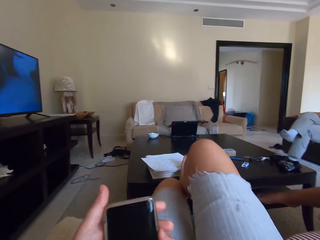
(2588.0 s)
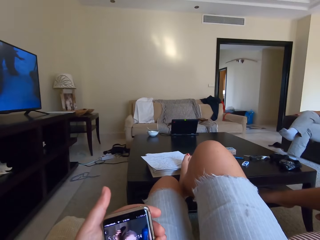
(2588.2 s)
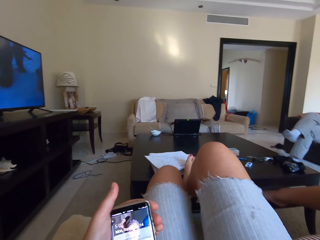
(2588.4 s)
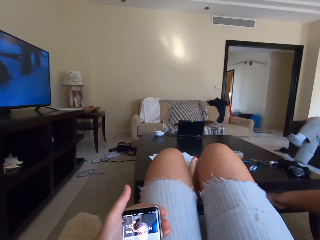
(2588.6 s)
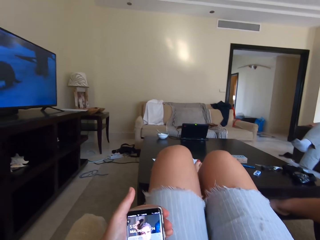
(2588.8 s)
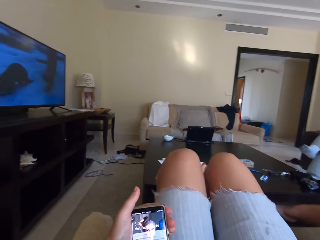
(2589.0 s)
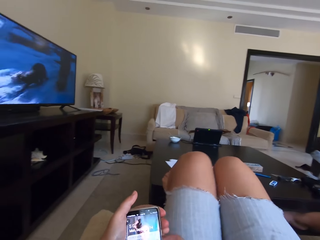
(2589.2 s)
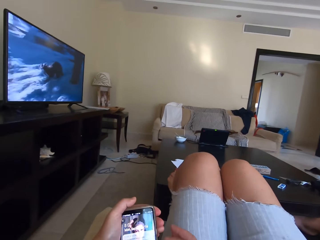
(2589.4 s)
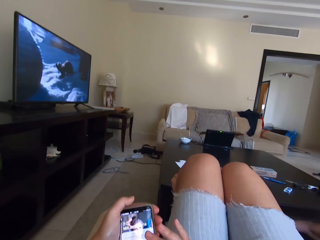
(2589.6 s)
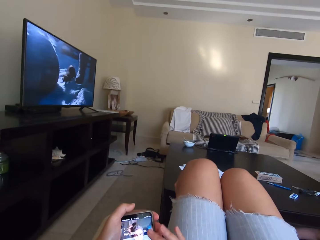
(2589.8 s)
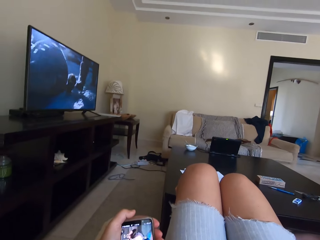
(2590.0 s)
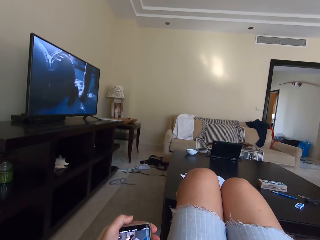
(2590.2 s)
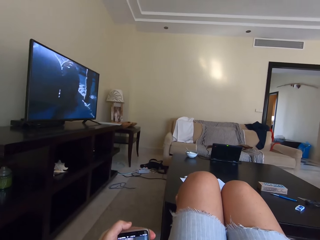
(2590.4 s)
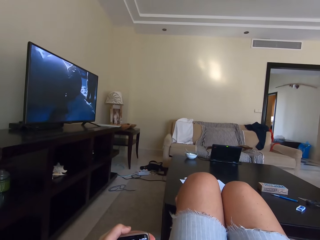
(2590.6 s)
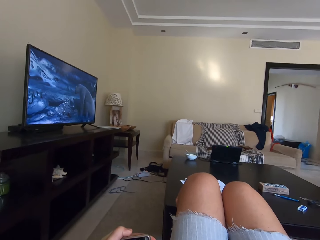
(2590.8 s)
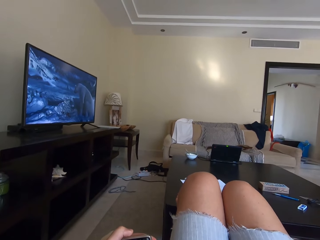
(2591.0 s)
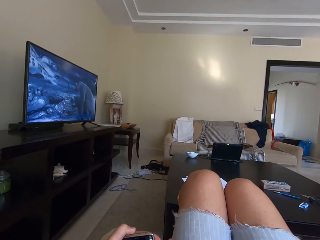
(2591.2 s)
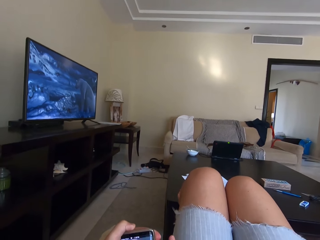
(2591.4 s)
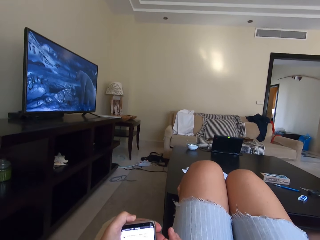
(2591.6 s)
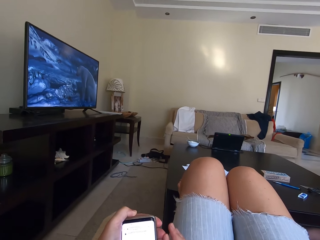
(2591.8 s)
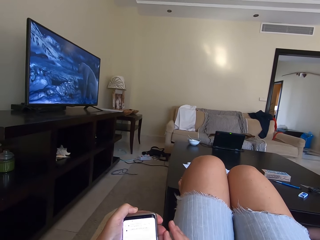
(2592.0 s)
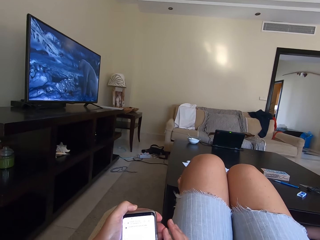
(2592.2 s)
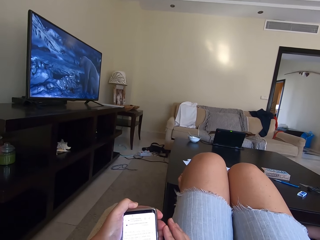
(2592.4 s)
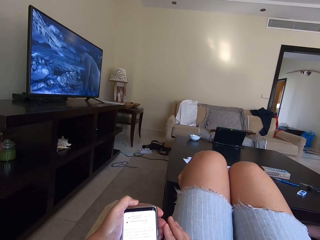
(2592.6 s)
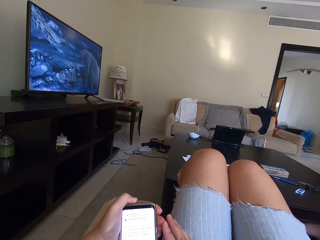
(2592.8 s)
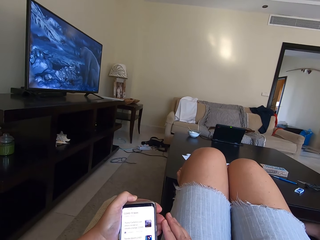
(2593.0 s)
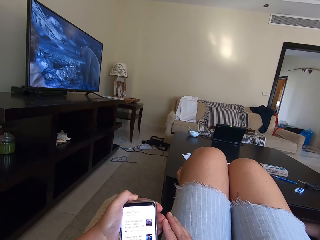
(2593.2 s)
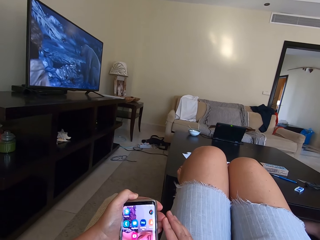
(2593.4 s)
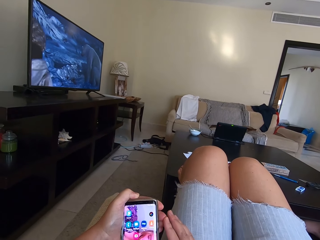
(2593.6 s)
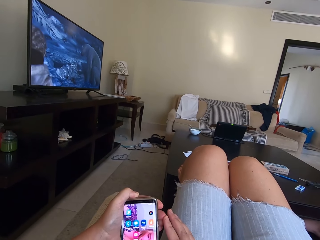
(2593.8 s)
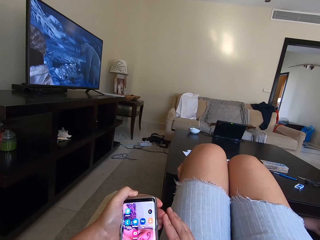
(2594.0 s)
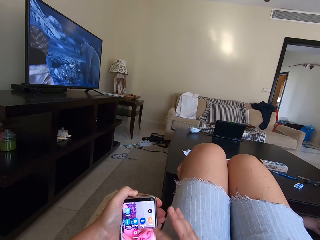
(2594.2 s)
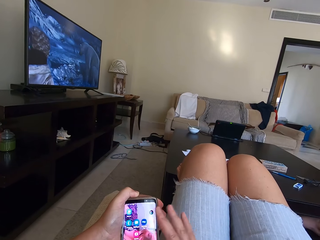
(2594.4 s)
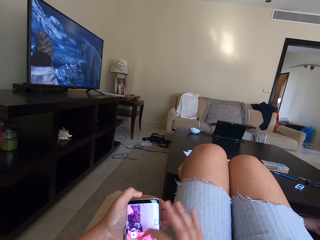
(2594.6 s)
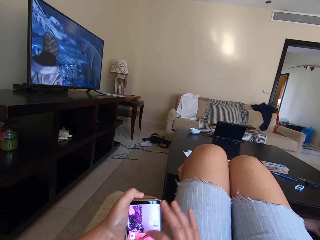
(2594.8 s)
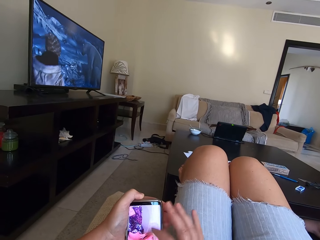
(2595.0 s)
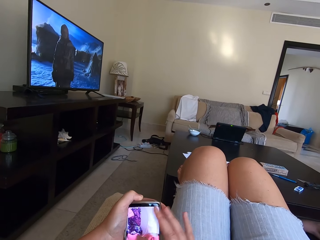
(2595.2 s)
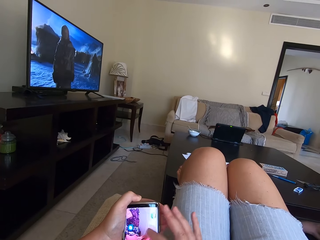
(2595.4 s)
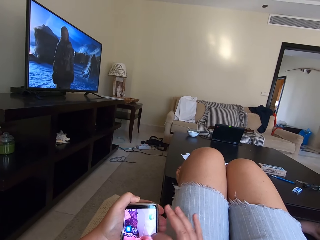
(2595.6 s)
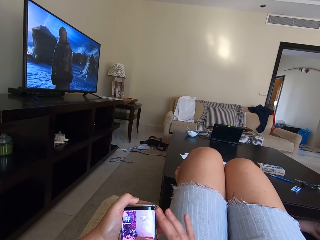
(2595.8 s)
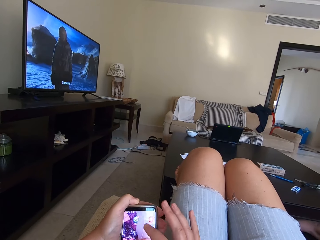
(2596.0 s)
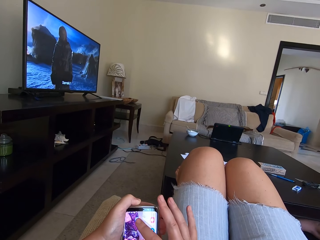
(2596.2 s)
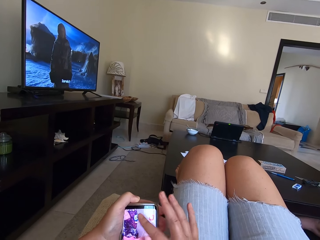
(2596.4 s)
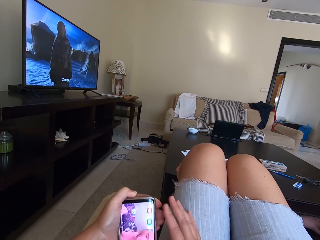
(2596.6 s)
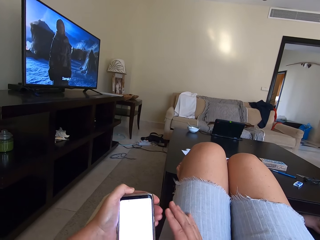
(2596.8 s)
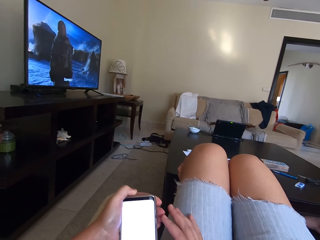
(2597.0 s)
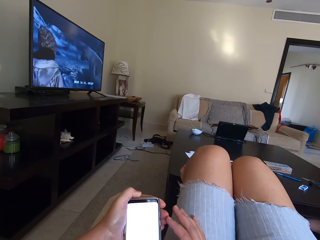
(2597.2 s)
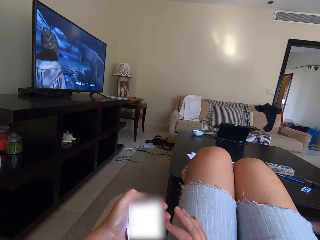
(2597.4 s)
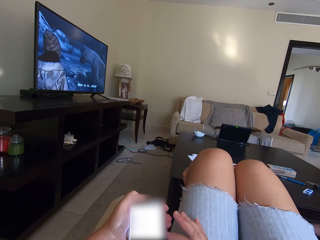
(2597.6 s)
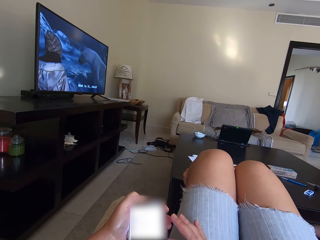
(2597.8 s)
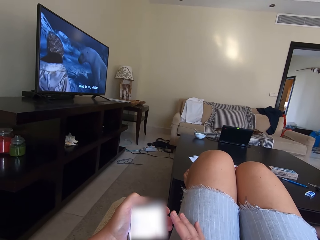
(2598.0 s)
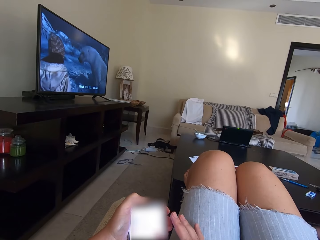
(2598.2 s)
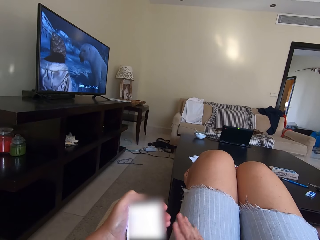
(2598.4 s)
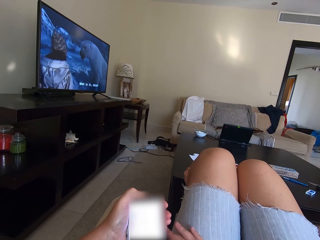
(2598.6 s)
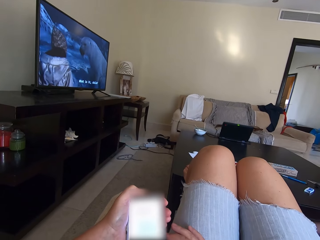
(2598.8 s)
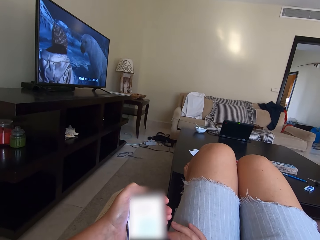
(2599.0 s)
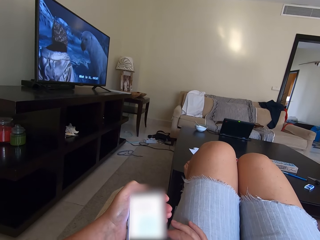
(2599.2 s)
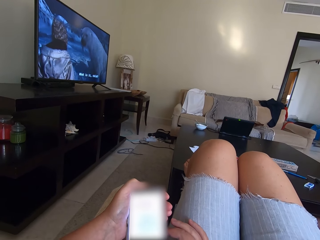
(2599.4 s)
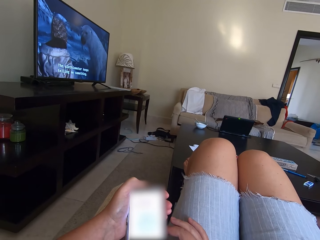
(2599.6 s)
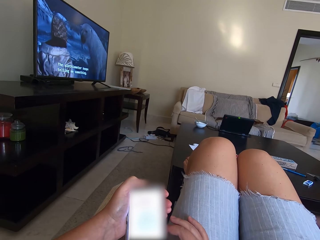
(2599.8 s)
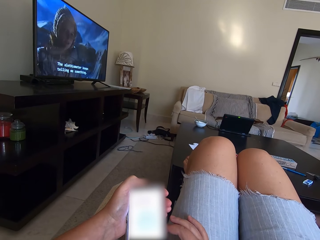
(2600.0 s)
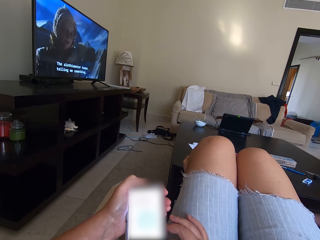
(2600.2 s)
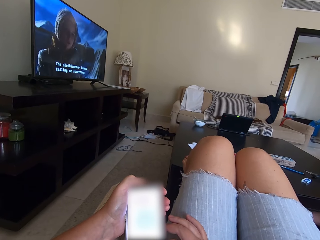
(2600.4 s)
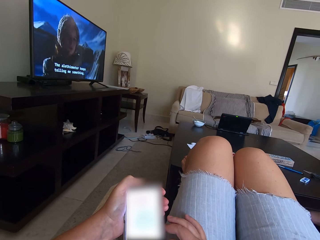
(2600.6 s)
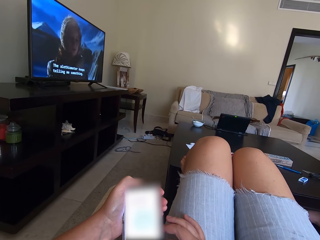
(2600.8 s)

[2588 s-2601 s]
The camera wearer puts the leg on the table. They hold the phone, press the phone and operate the phone. They scroll the phone.

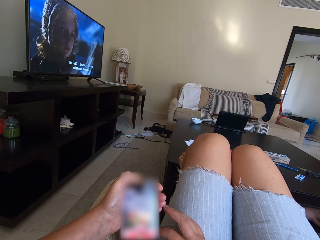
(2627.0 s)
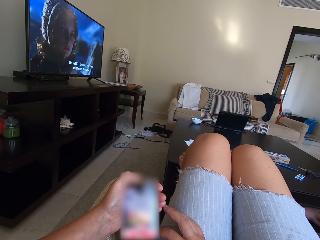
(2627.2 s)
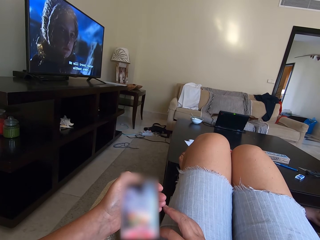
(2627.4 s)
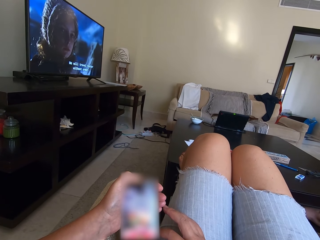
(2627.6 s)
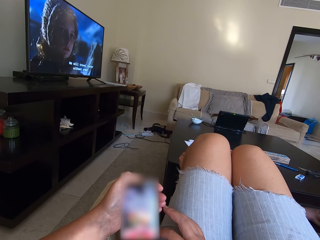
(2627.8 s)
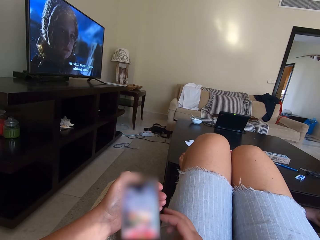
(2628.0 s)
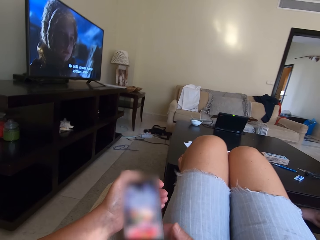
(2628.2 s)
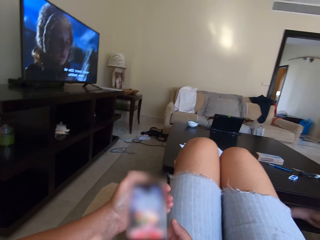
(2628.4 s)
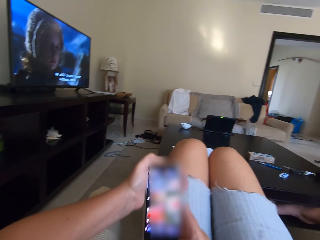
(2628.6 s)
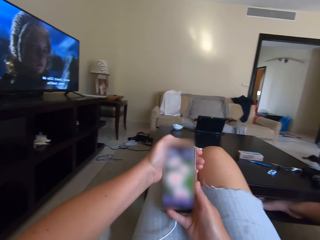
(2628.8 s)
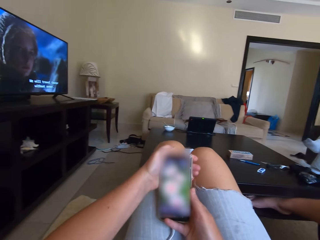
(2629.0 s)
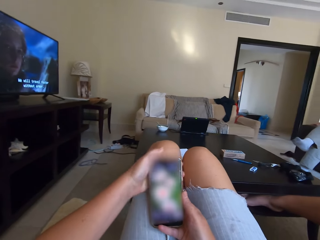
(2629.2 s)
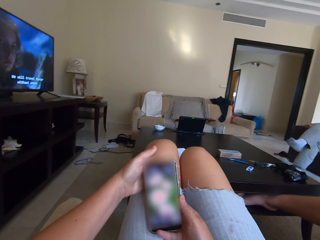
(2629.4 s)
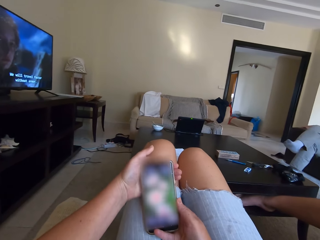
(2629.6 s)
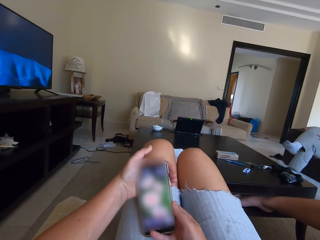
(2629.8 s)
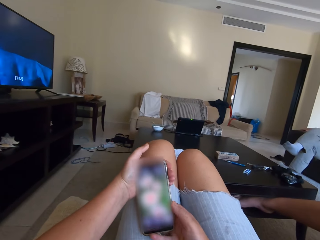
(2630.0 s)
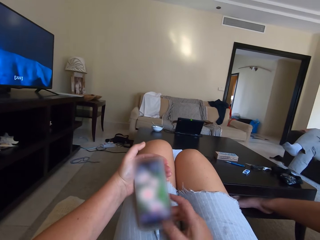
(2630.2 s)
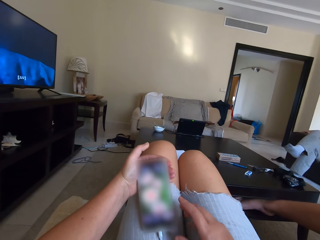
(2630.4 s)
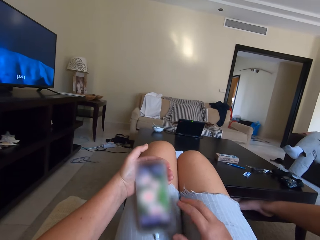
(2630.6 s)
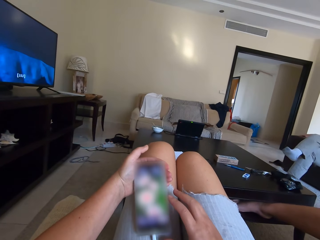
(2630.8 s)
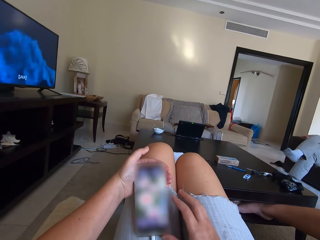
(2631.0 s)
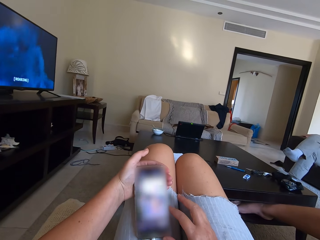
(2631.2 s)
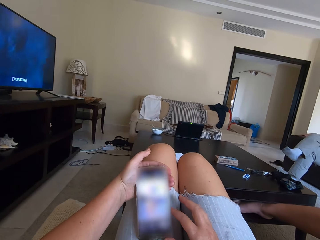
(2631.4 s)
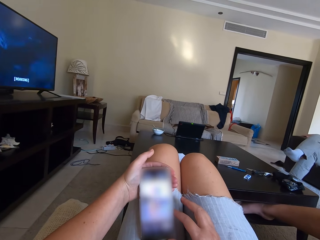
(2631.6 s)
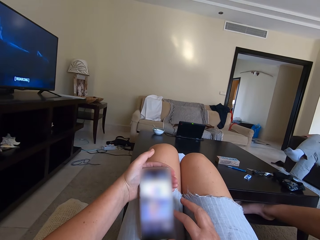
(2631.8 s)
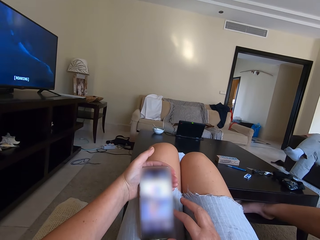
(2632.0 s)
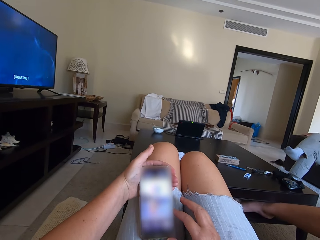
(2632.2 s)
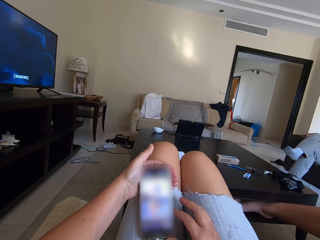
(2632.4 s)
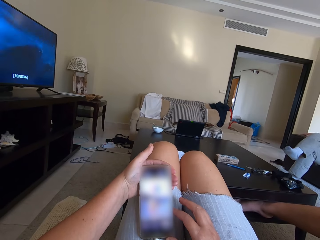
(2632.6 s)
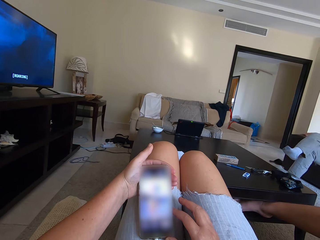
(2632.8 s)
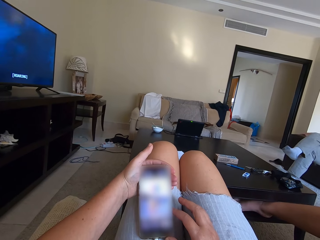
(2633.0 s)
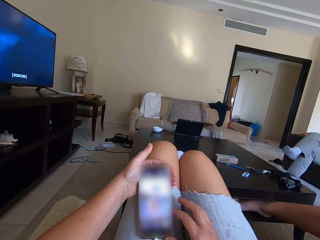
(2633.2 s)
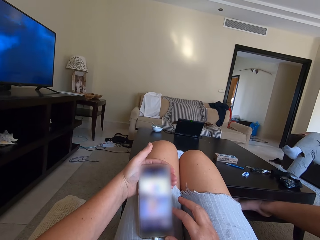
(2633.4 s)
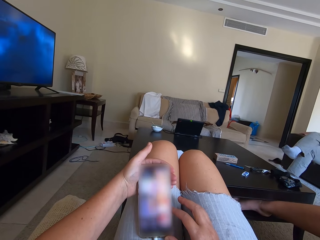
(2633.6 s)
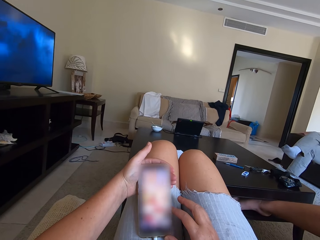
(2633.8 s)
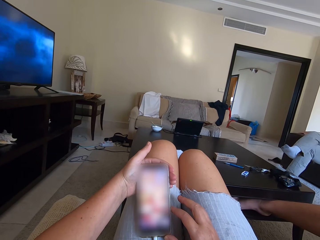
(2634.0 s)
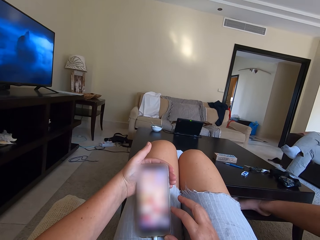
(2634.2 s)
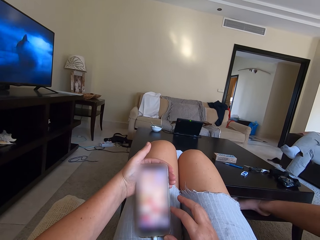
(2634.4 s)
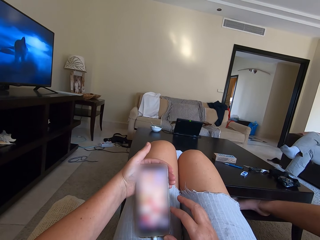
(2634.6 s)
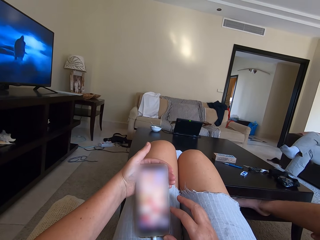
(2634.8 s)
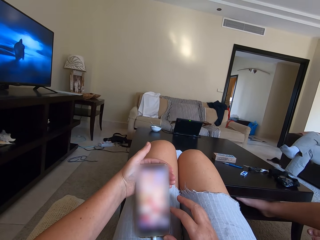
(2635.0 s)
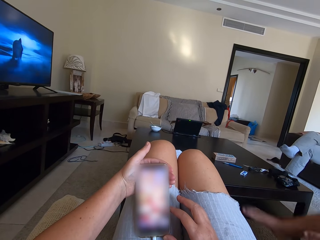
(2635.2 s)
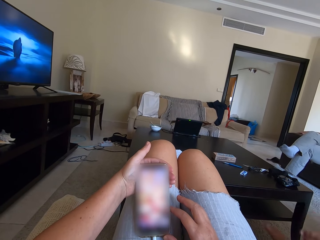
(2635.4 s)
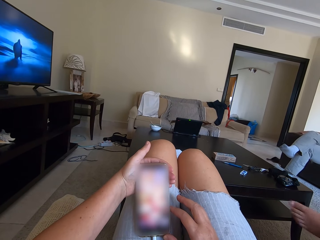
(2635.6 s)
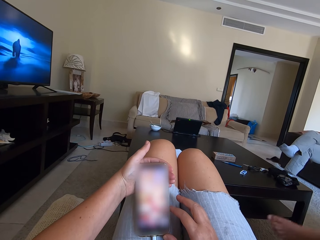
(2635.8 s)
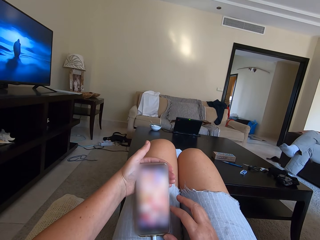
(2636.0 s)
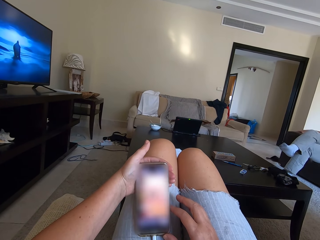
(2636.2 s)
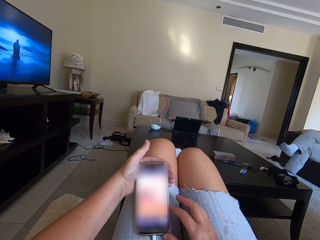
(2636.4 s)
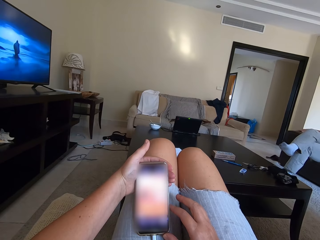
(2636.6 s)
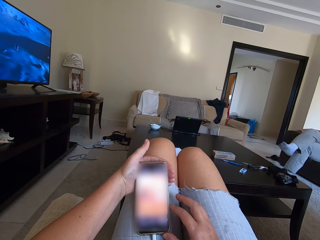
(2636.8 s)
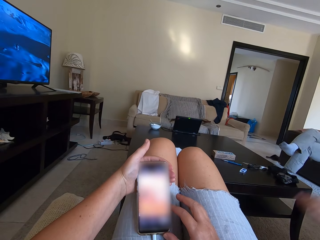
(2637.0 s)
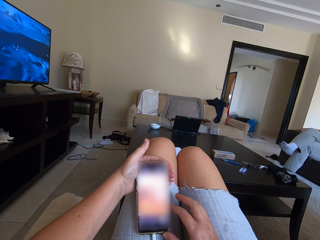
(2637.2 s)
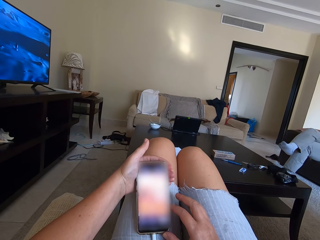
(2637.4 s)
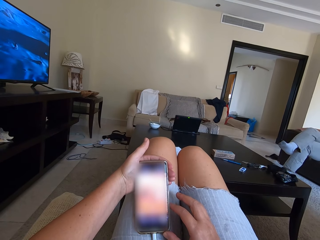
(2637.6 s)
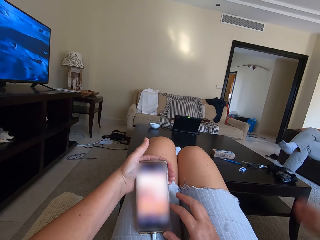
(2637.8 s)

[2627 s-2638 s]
The camera wearer moves the phone. A woman moves her leg.
